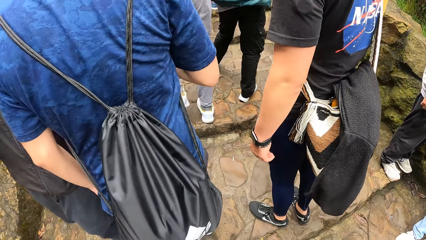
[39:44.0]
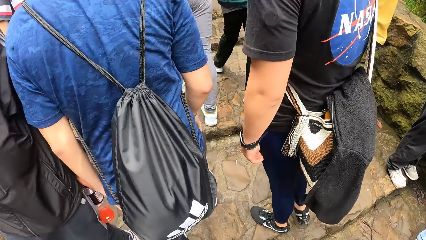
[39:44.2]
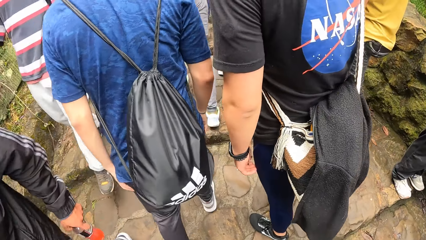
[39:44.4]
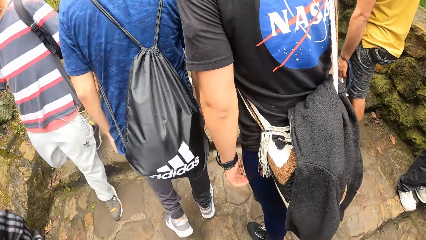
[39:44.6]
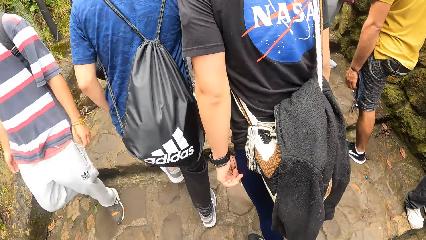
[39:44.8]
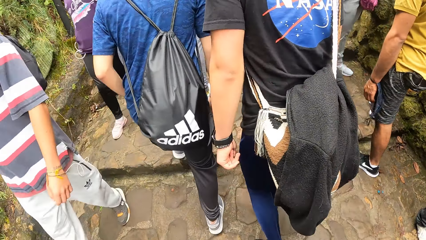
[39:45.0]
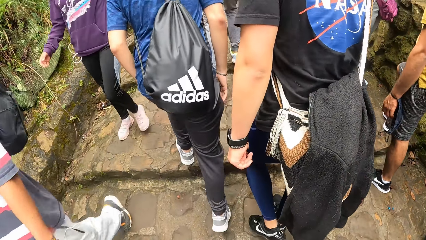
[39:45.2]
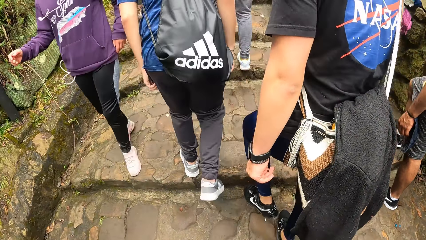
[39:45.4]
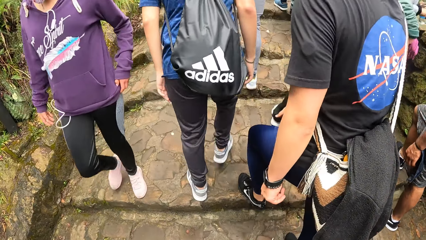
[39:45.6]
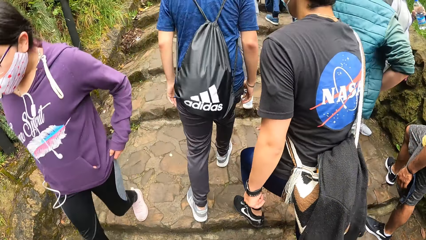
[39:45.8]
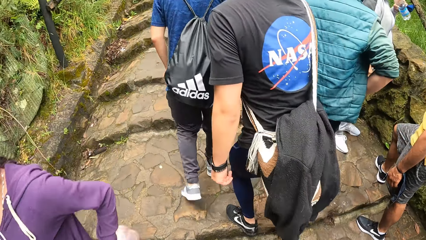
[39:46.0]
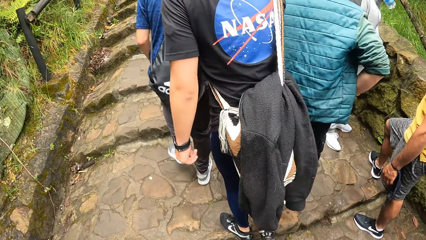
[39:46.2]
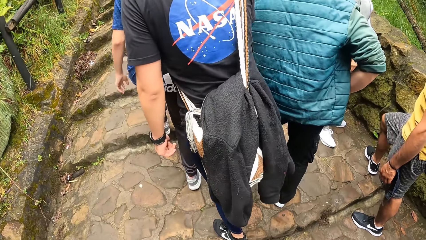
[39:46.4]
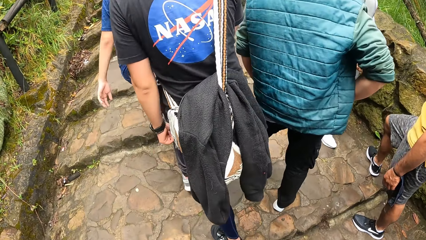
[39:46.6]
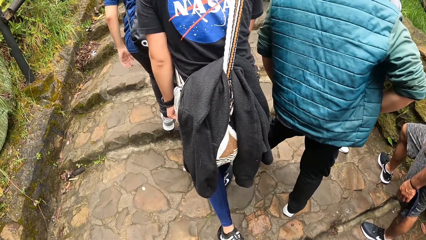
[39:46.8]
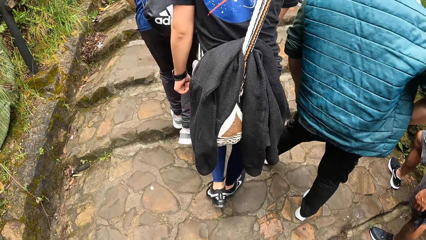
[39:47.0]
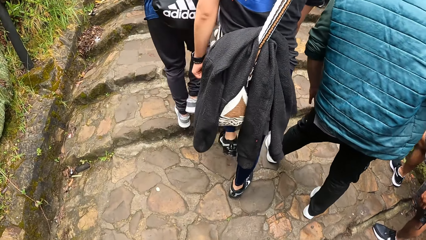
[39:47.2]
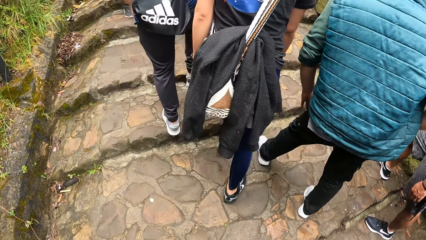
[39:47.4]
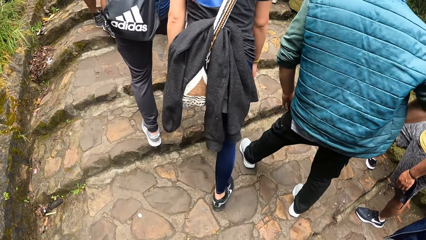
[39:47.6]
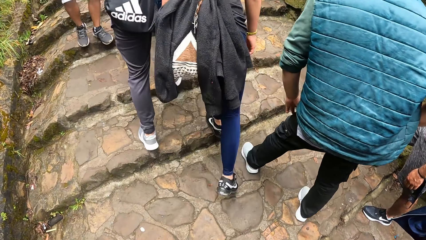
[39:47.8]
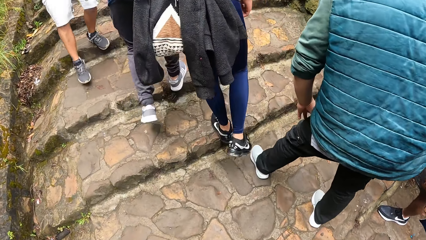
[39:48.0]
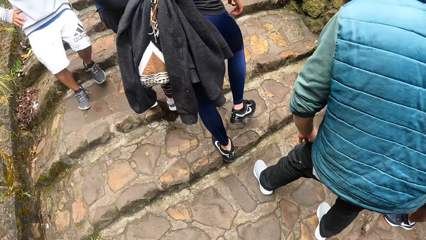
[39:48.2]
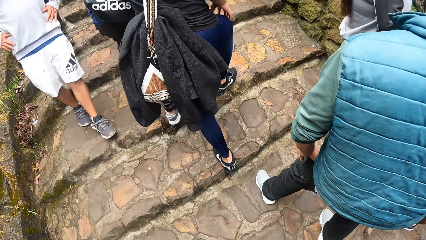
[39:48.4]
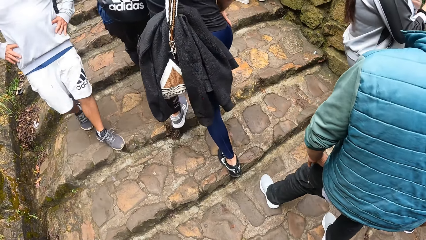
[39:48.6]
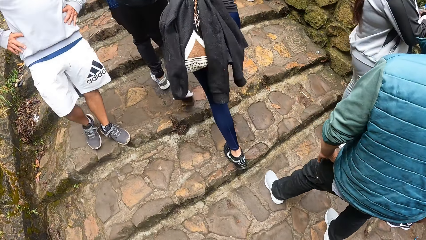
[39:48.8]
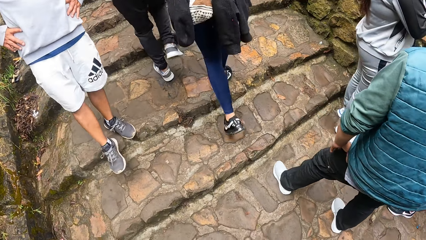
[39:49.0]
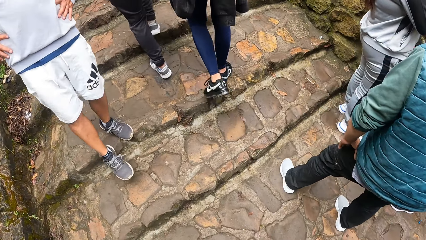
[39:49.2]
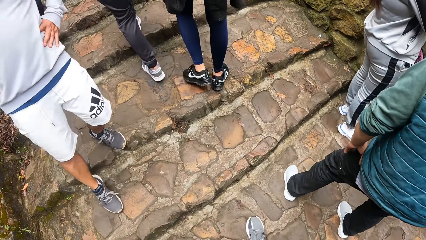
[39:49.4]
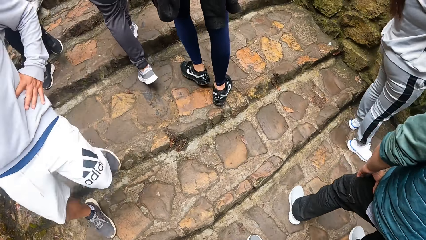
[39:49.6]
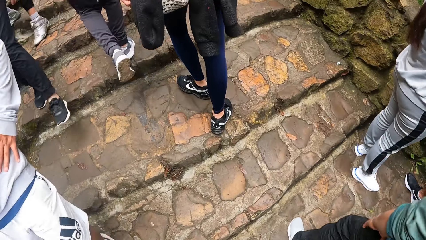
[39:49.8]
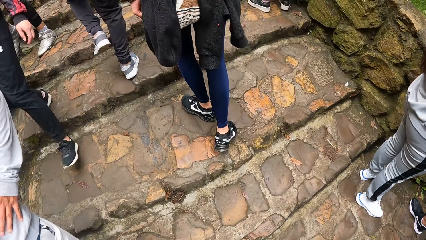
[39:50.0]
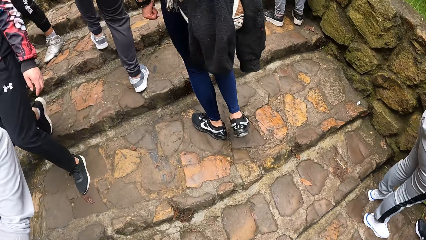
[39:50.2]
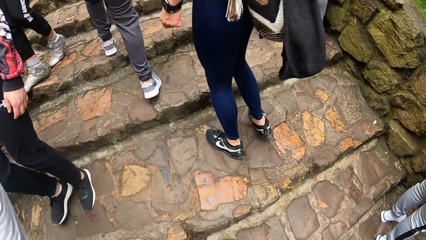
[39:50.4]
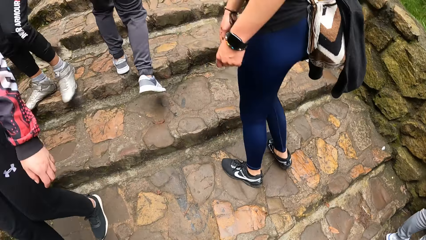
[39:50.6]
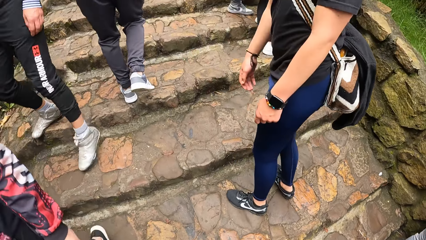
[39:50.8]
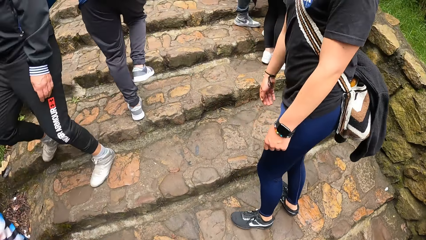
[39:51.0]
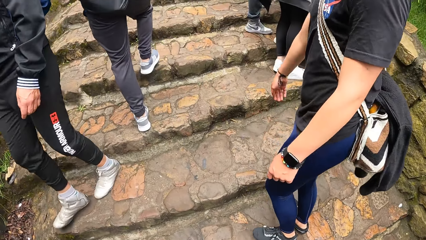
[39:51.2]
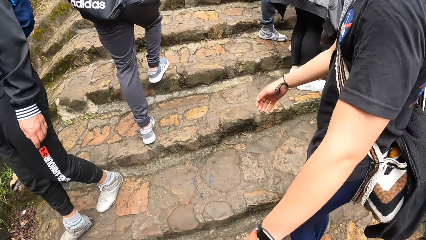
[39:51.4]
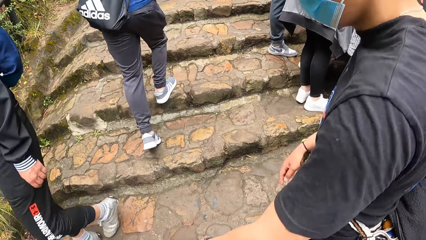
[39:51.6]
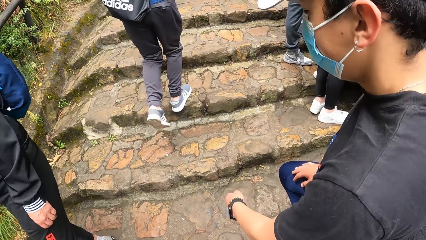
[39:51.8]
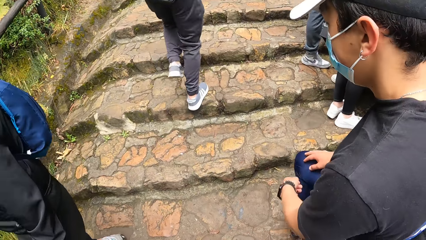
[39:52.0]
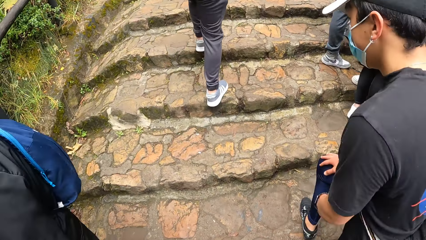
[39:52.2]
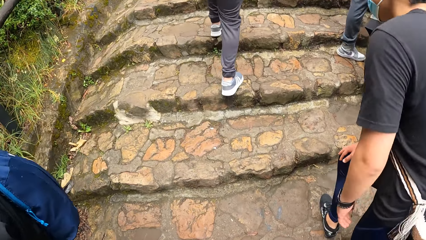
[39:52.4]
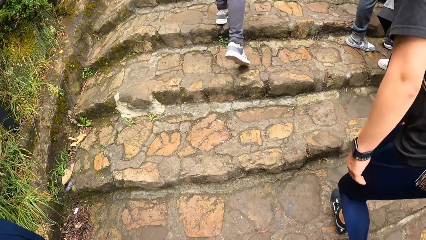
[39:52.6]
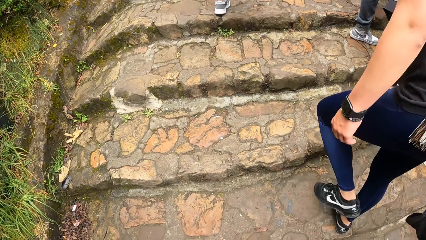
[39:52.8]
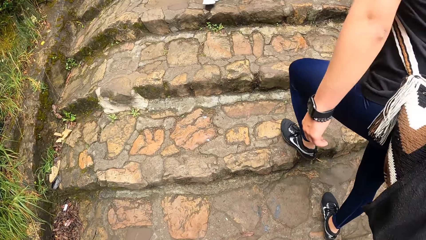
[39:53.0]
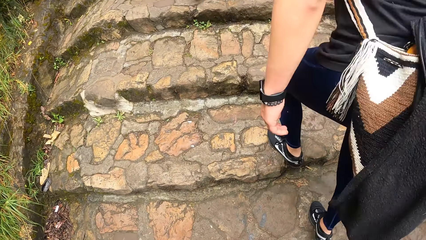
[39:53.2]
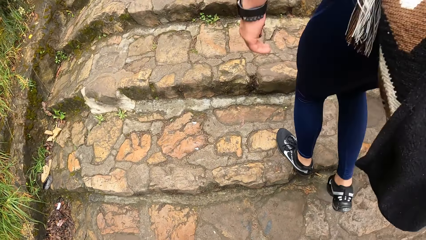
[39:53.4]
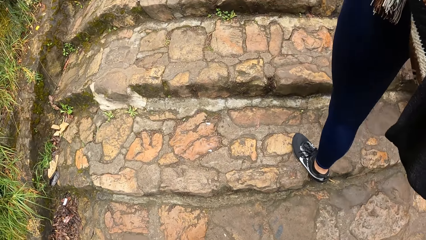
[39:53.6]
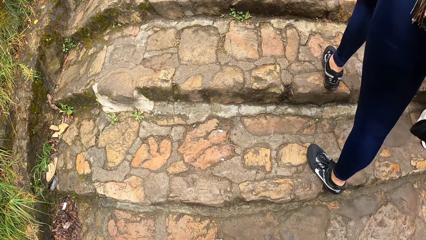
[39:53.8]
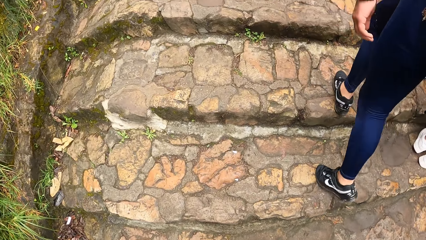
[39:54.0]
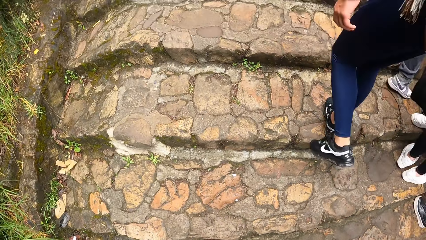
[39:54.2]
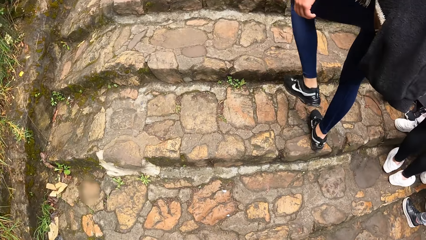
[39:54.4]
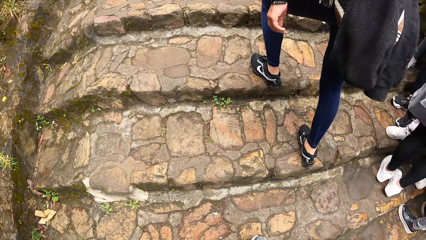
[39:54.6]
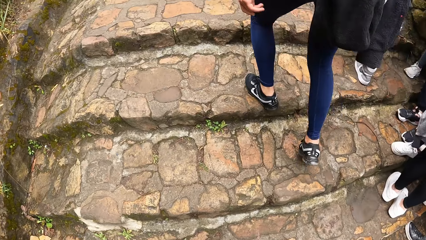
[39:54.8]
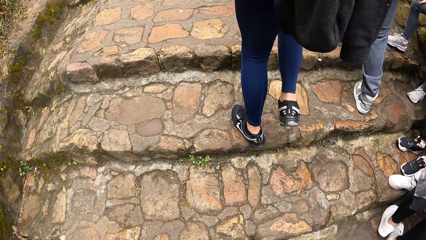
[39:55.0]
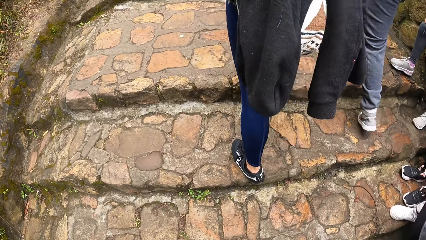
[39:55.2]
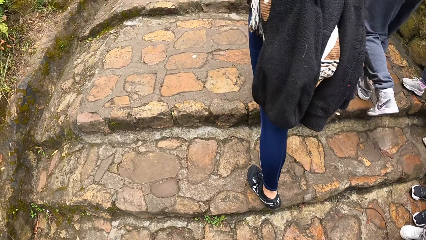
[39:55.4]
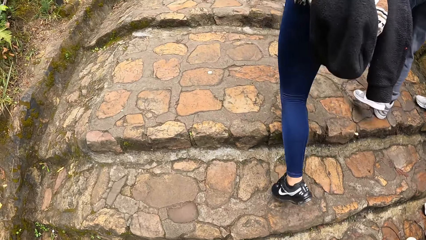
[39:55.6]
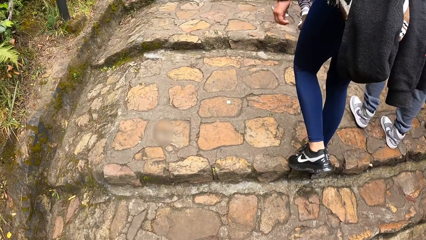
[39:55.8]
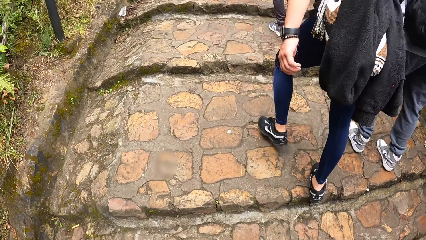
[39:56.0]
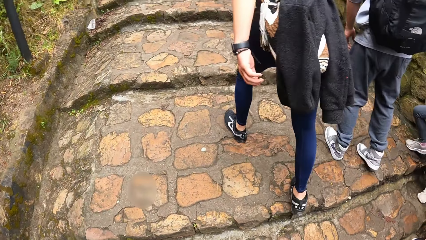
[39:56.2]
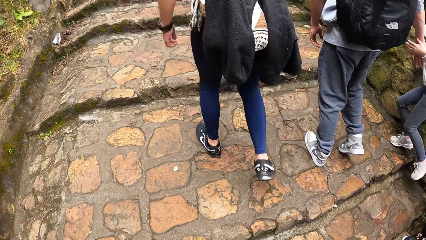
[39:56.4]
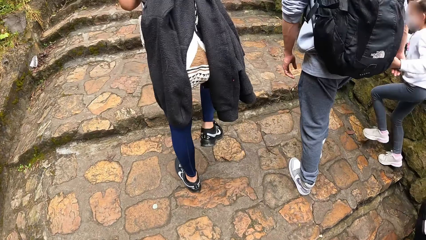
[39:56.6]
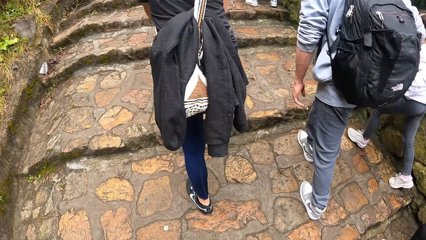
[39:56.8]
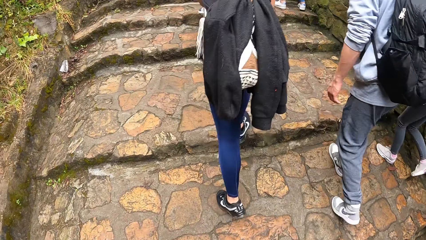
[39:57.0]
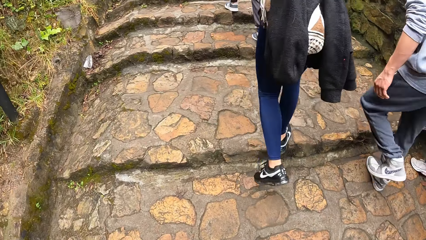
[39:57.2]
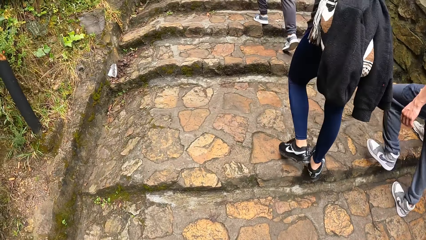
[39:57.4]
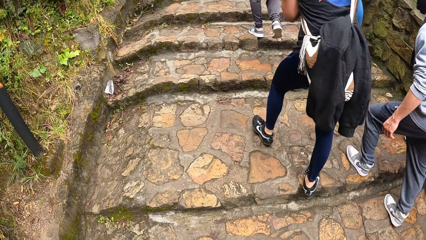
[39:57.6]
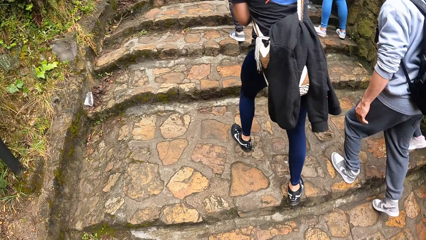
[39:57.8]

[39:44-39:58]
A man talks to the camera wearer.

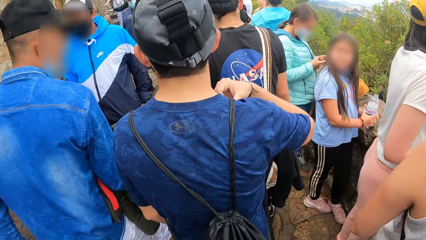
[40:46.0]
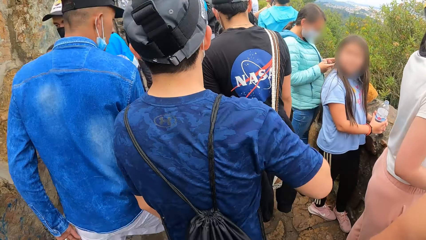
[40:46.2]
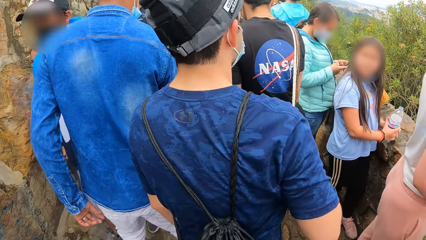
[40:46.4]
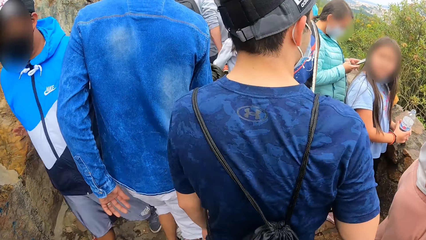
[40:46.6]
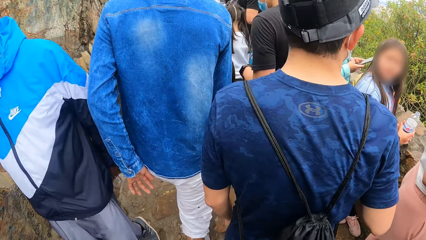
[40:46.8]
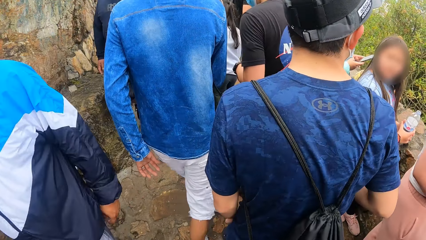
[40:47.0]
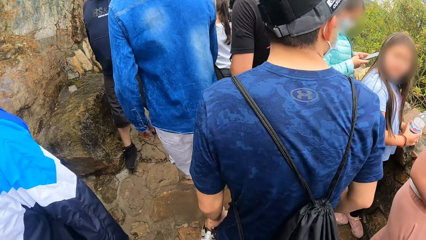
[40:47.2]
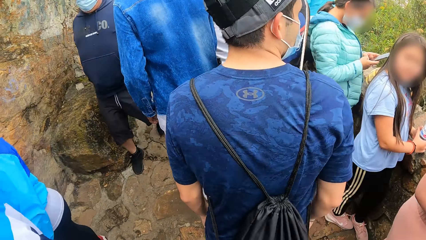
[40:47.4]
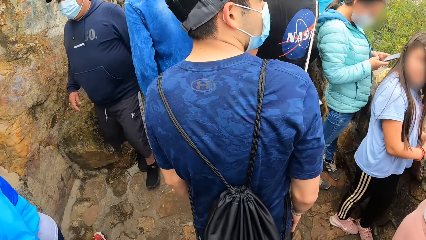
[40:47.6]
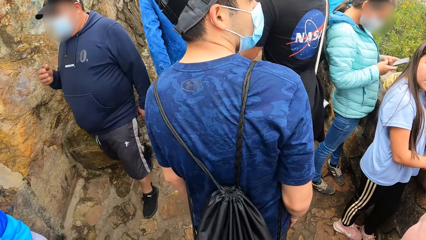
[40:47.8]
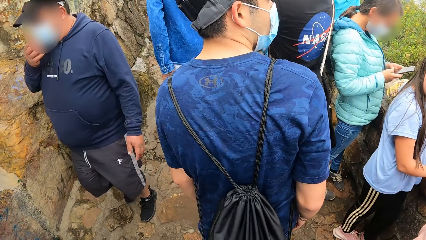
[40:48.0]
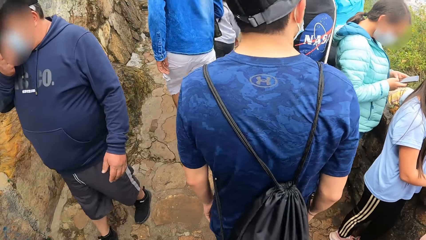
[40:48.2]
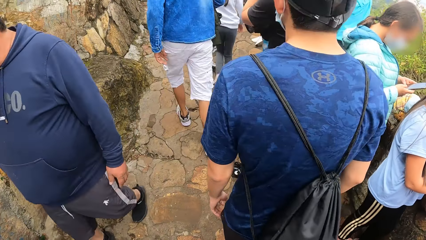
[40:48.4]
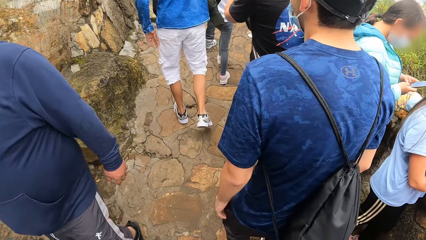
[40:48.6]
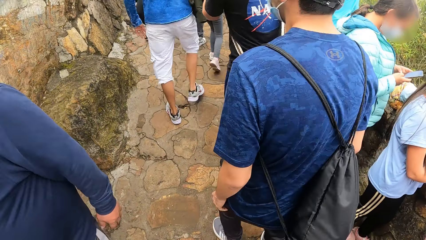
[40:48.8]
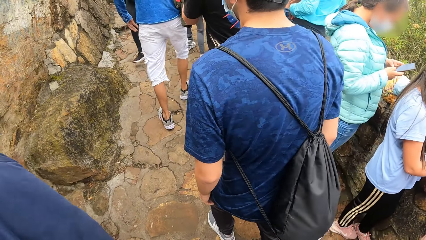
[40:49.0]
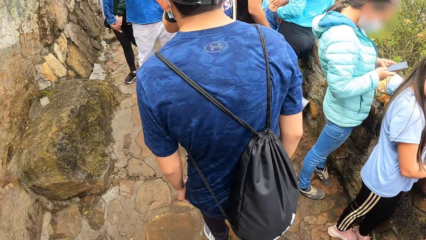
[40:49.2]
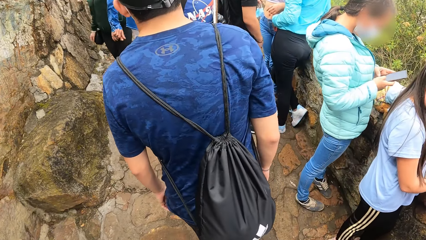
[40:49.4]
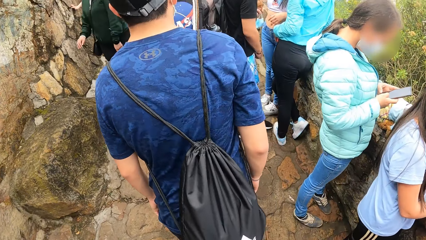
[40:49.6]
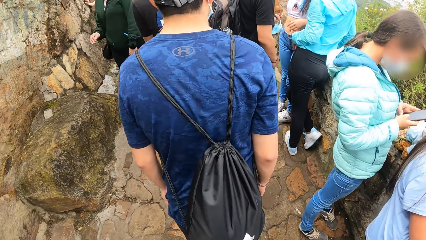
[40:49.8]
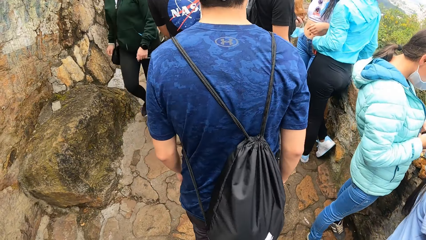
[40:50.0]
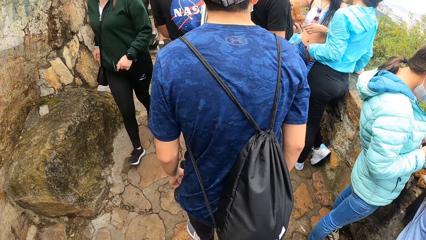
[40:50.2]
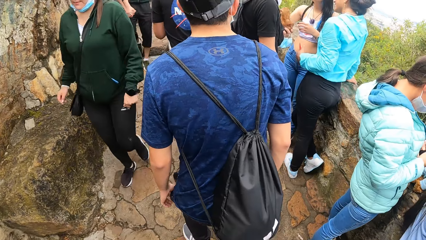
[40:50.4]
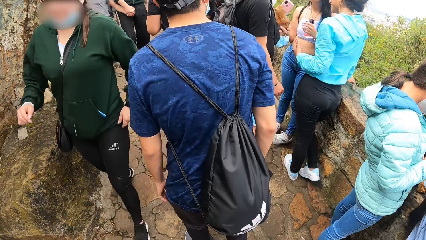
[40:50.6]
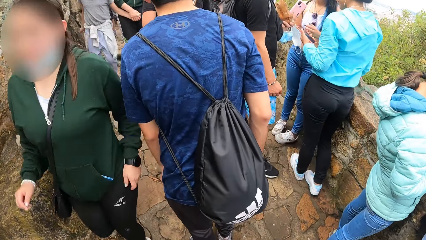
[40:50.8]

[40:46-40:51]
A man adjusts the nose mask on his face with his right hand. A woman operates the phone in her hands.
